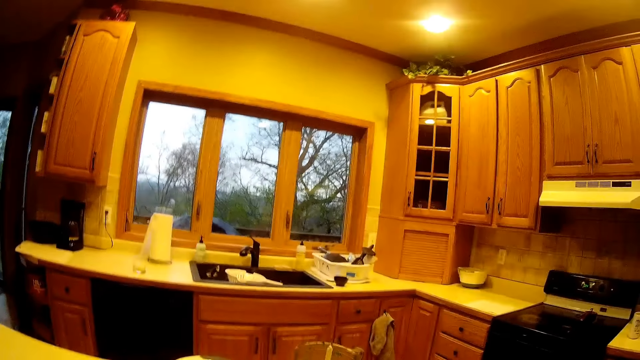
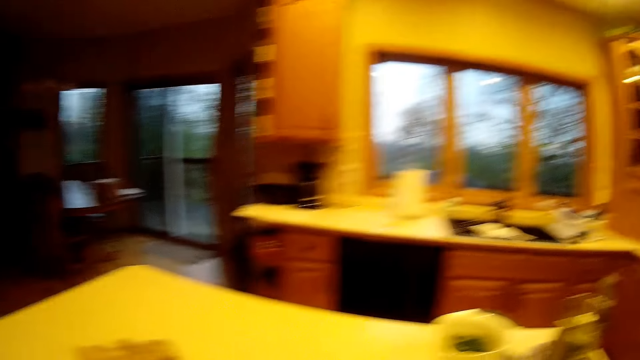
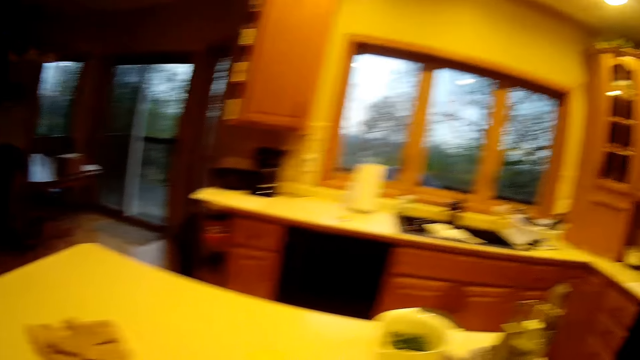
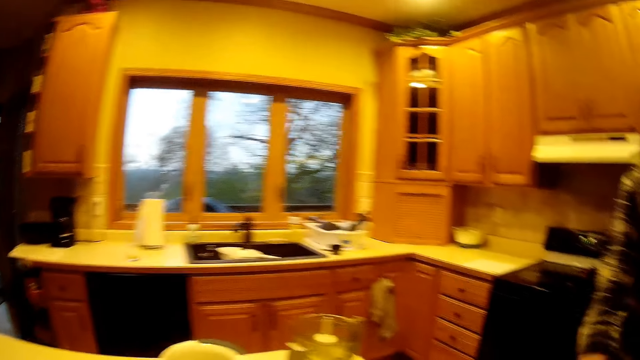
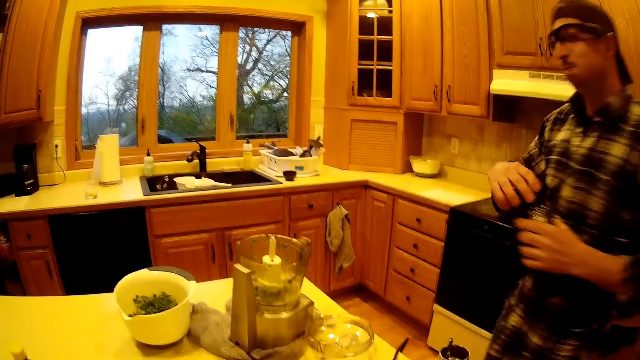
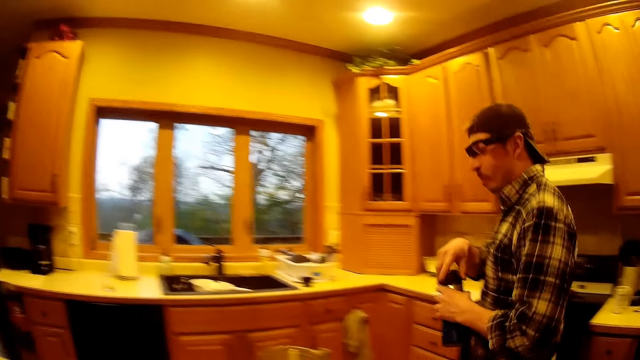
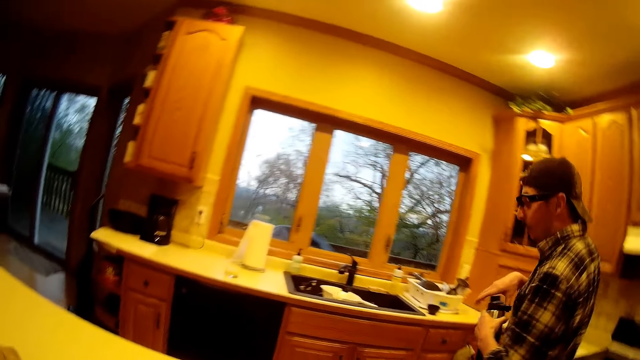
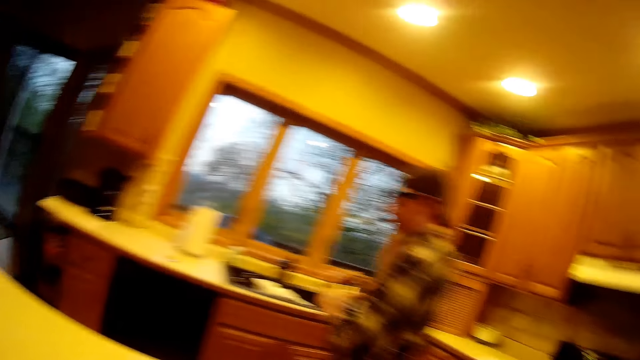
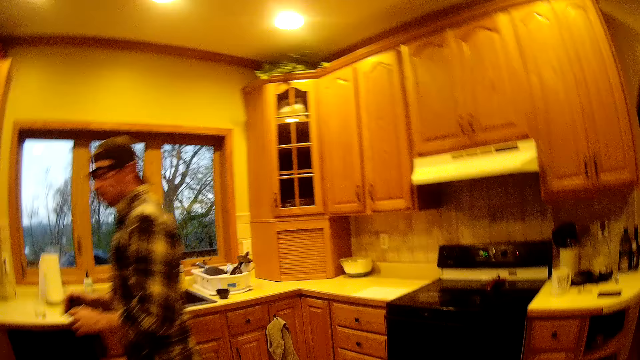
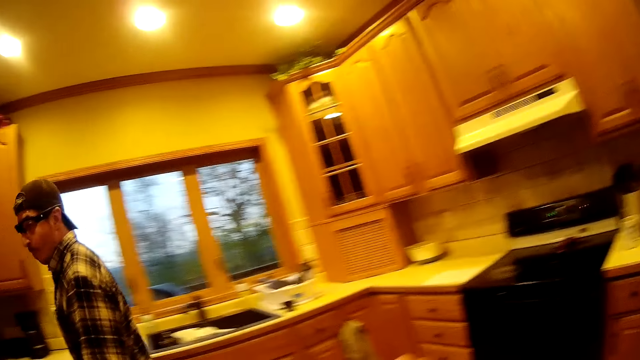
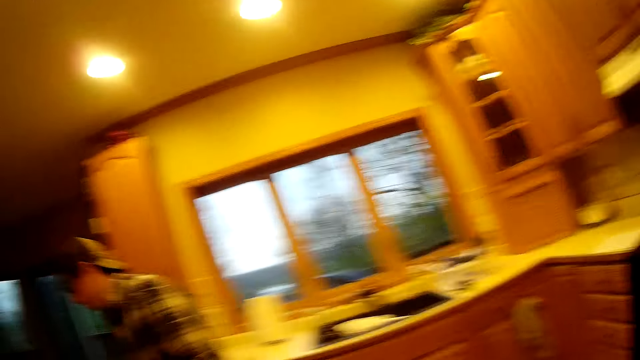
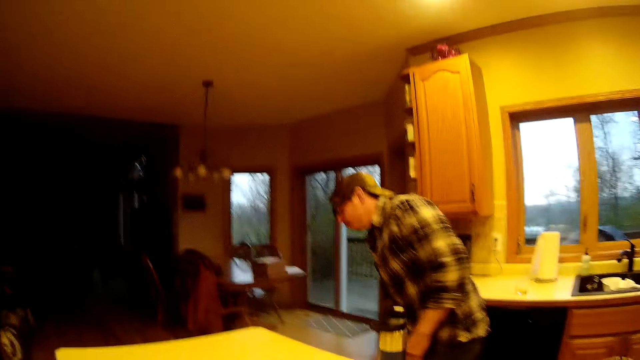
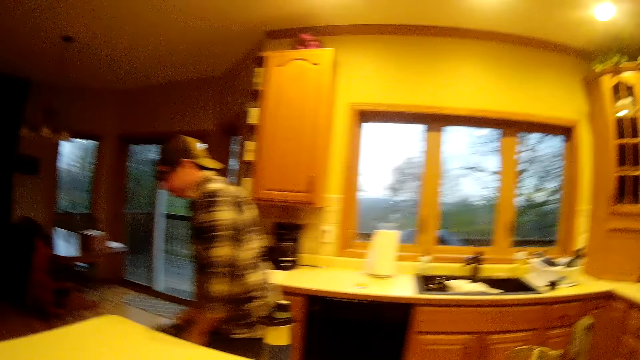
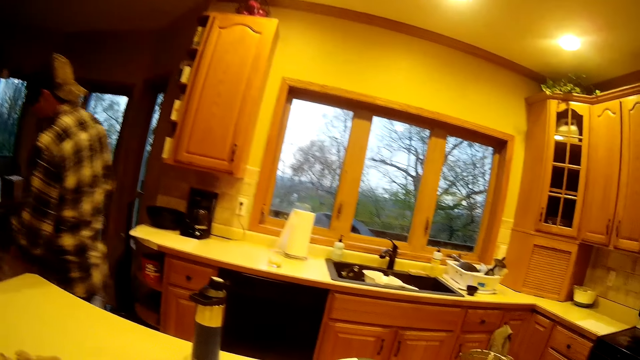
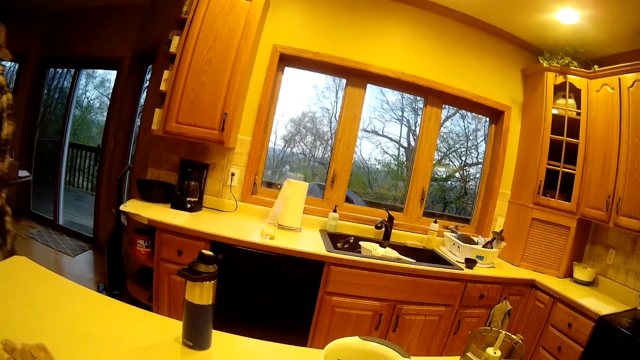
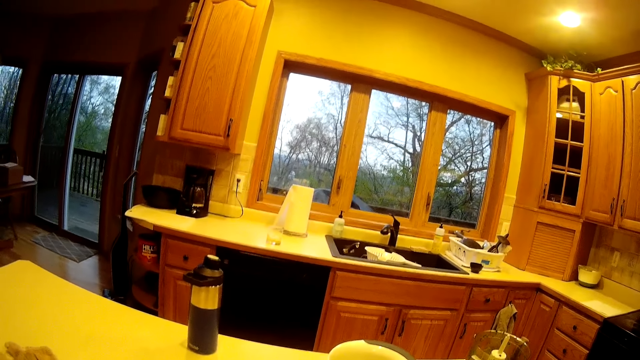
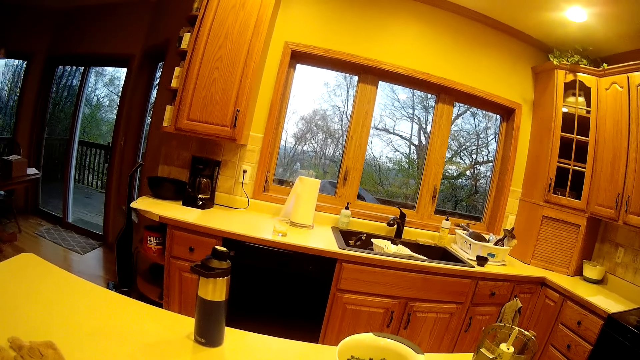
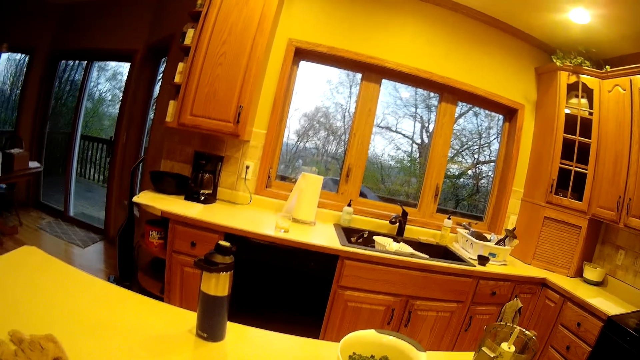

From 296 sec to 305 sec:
A man picks up a cap of a bottle from a counter with his right hand. The man covers the water bottle with the cap in his right hand. The man walks in the room. The man drops the bottle on the counter with his left hand. The camera wearer lowers her right hand. The man walks in the room.

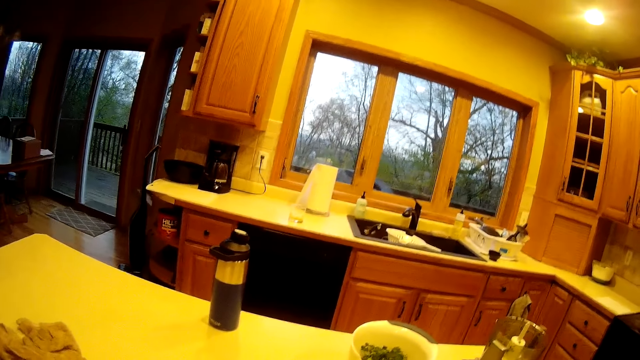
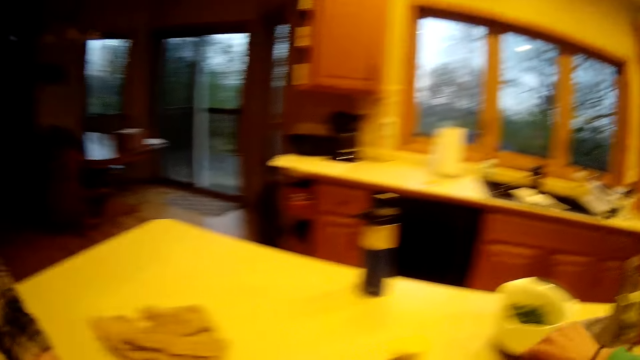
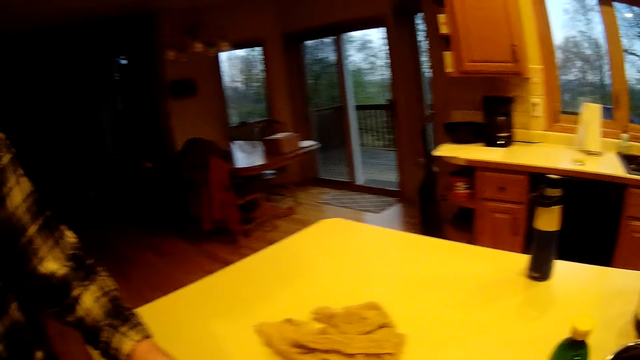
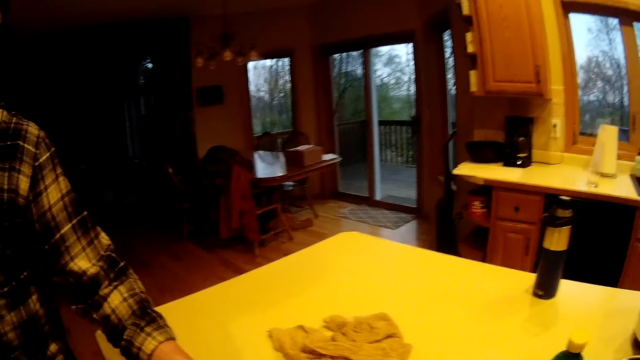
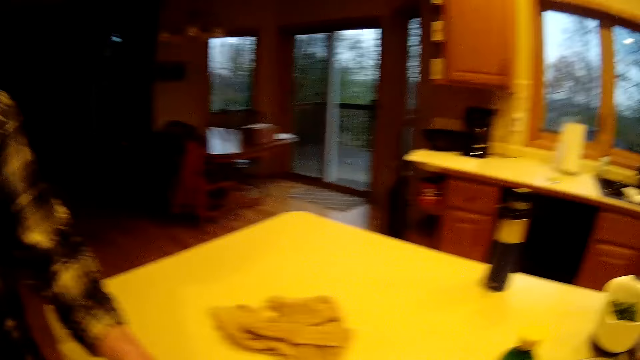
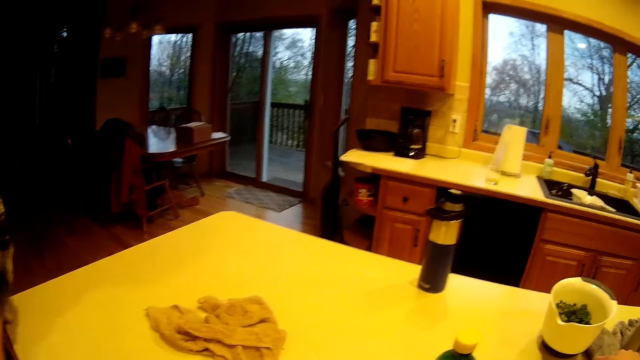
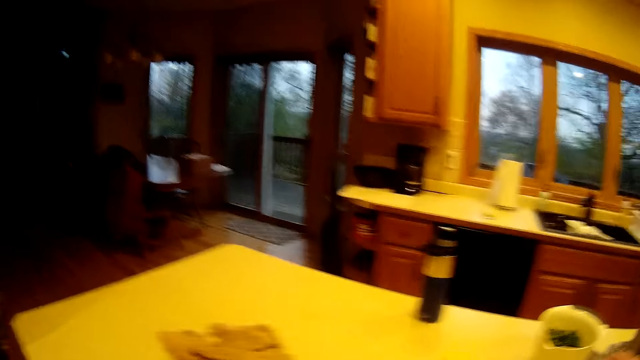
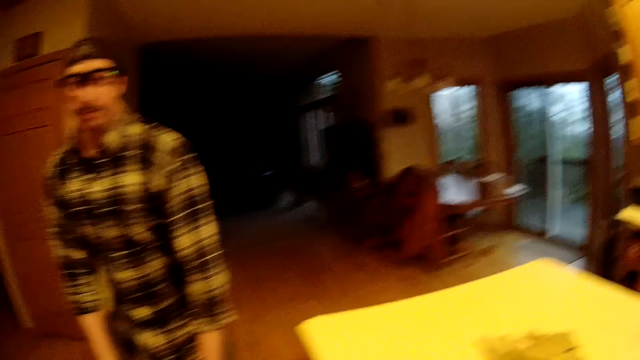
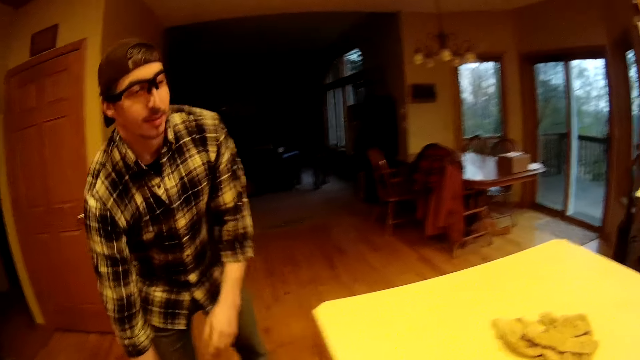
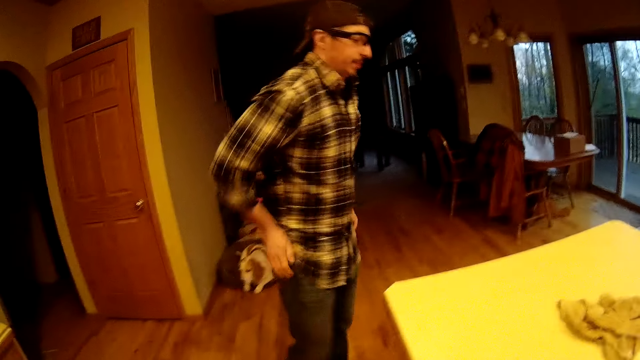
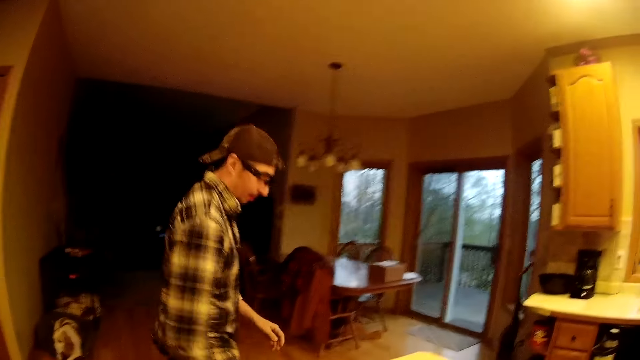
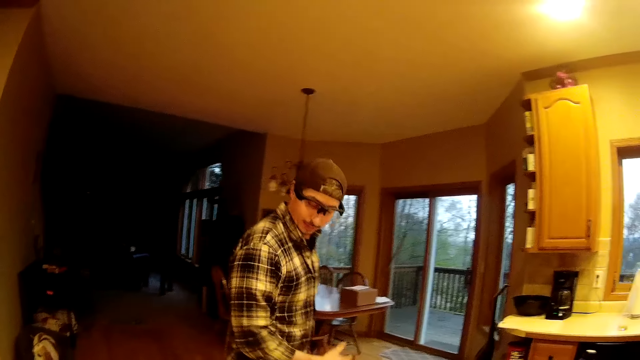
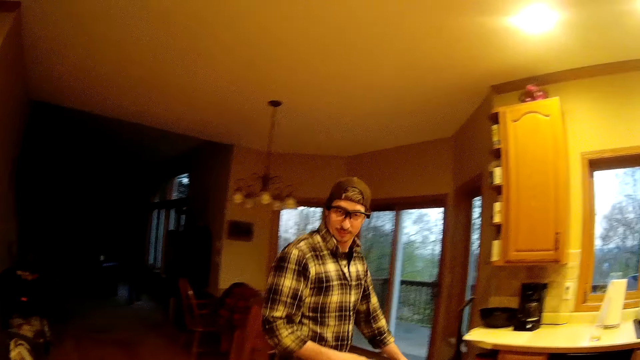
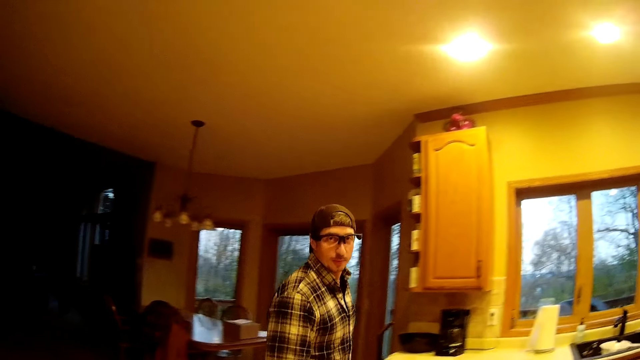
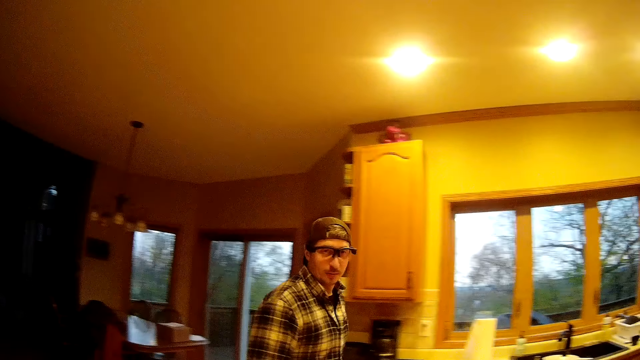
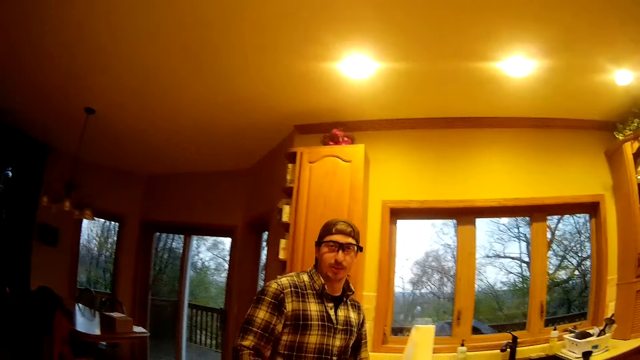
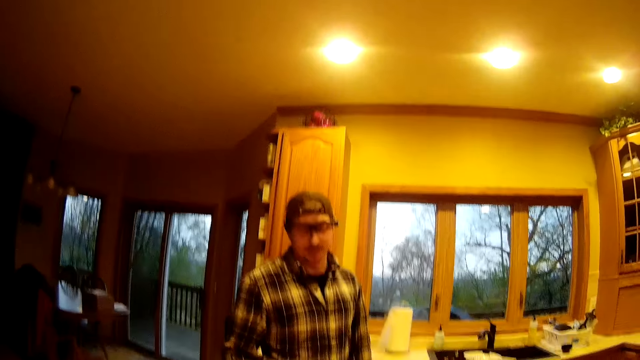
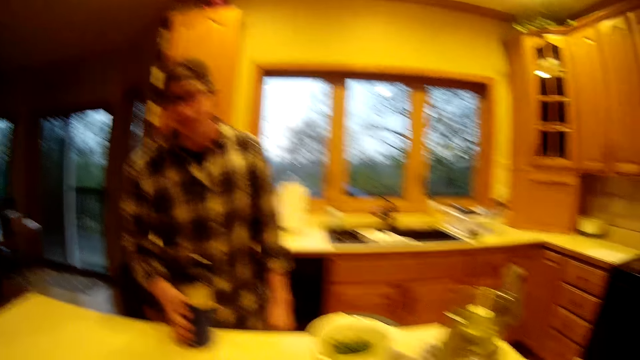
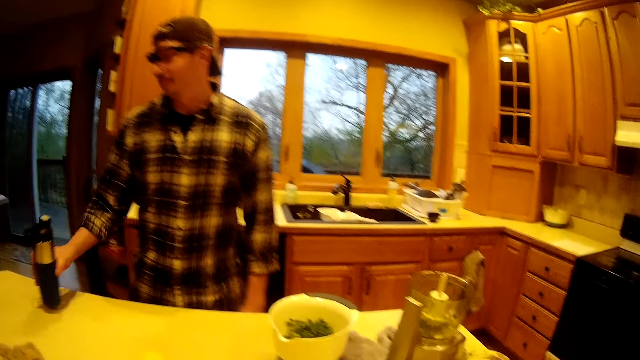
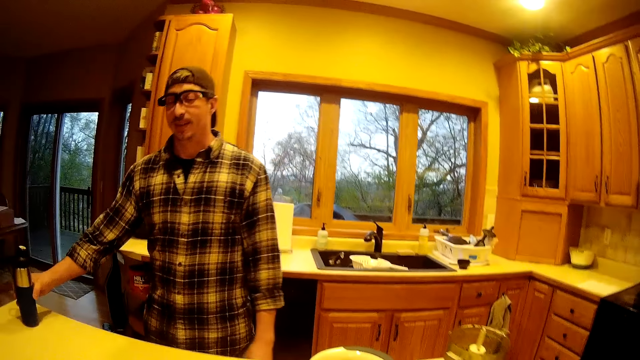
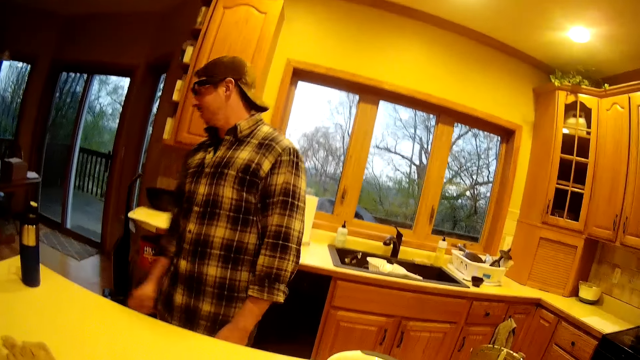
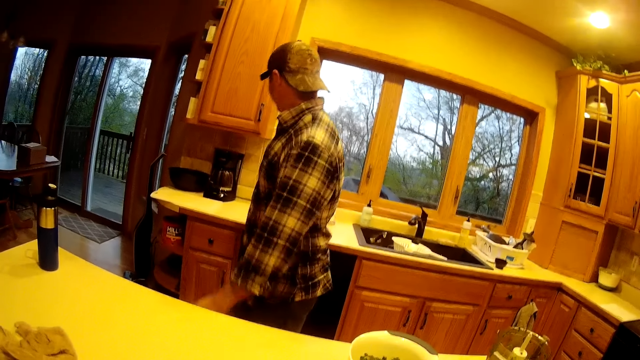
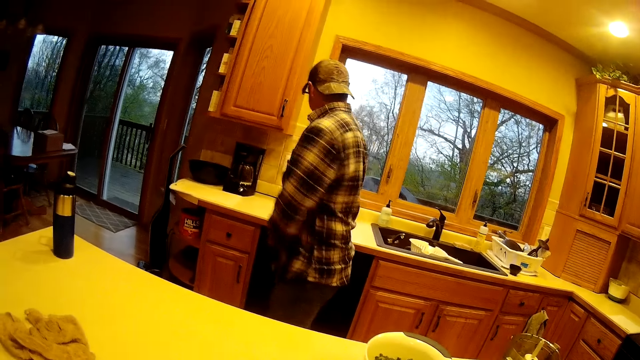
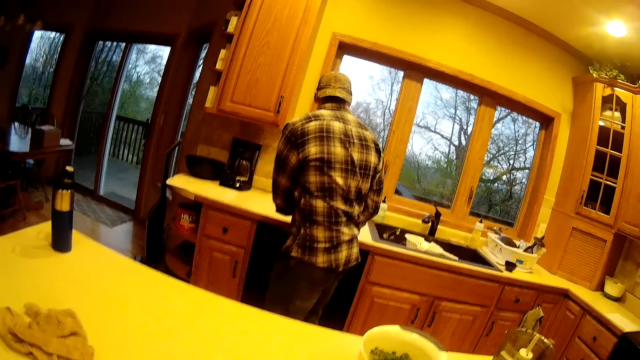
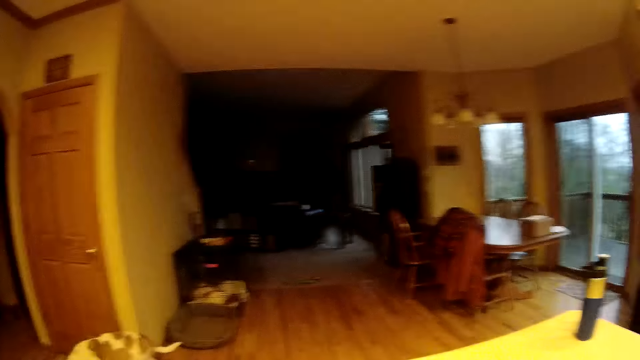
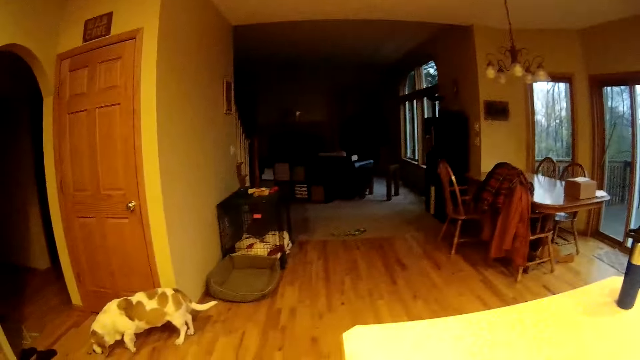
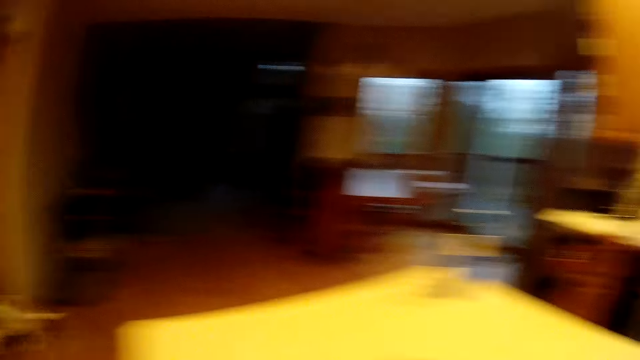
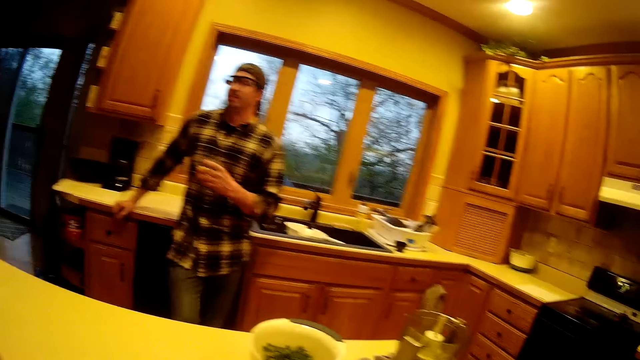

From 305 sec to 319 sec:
The camera wearer interacts with the man in the kitchen. The man talks to the camera wearer. The man moves in the room and drops a bag on the floor with both hands. The camera wearer talks to the man. The man moves the bottle on the counter with his right hand. The man moves in the room. The camera wearer looks around the room. The man holds the glass.
